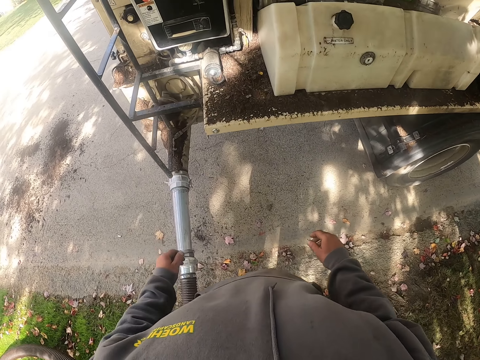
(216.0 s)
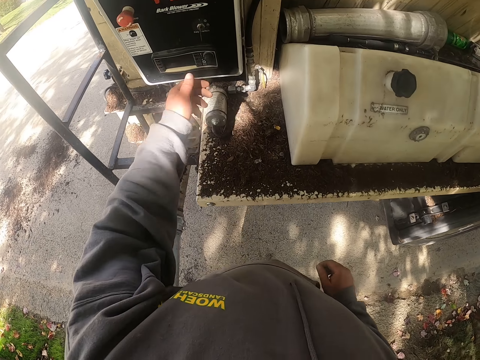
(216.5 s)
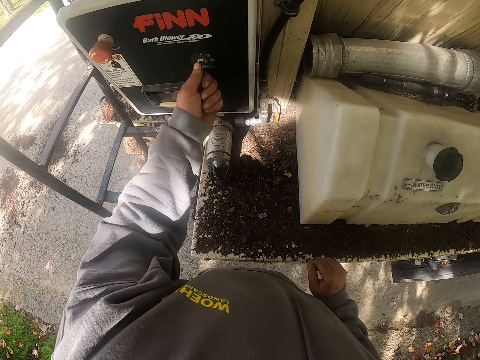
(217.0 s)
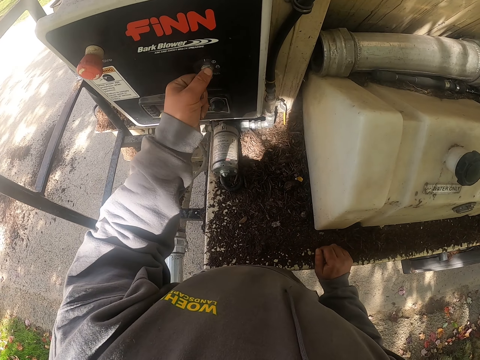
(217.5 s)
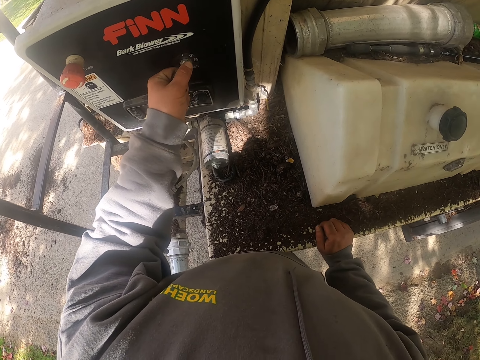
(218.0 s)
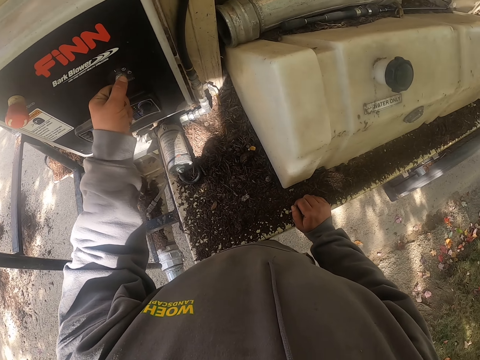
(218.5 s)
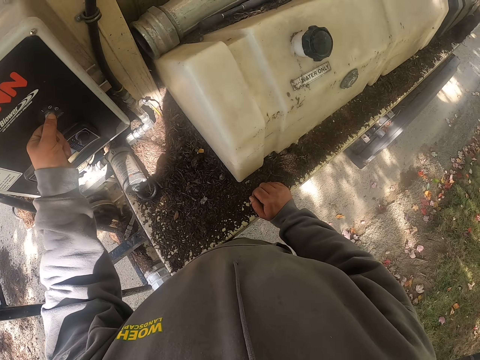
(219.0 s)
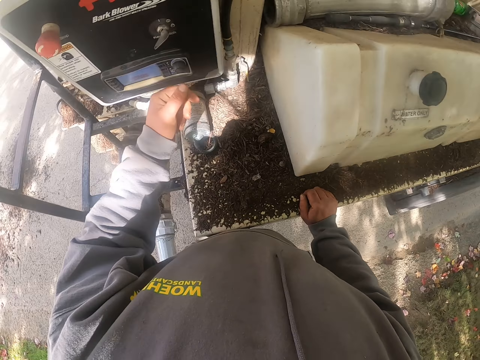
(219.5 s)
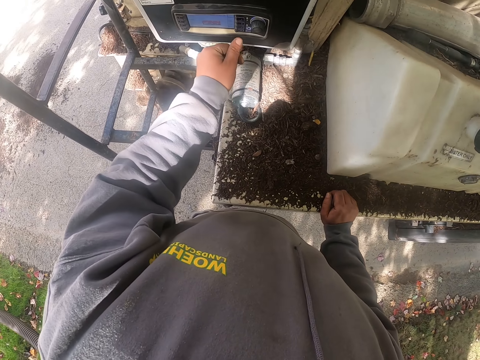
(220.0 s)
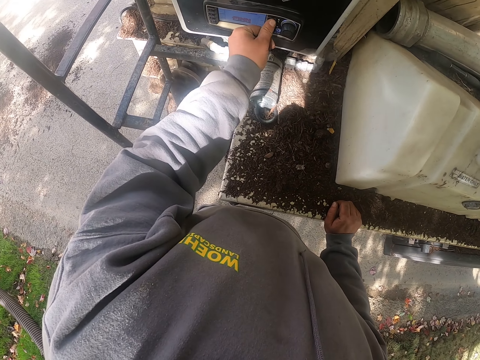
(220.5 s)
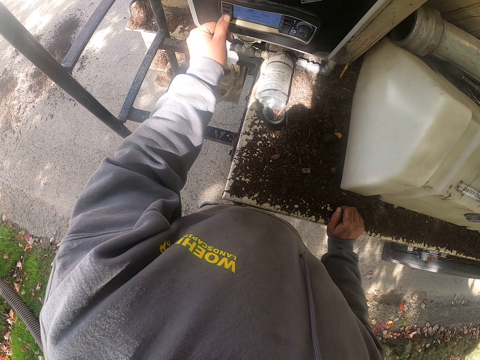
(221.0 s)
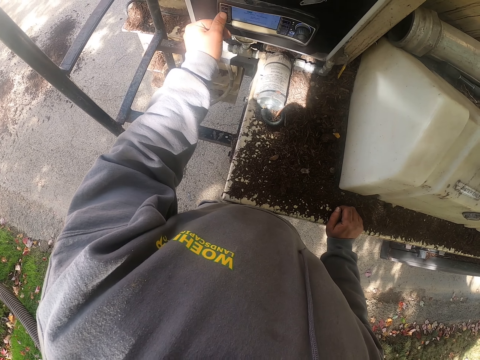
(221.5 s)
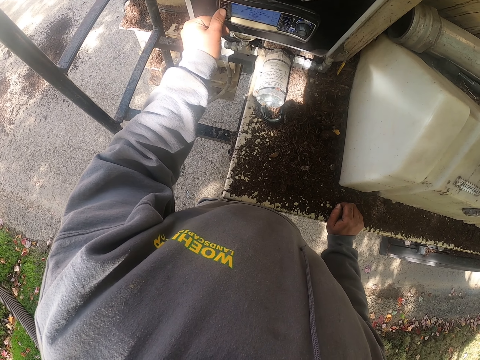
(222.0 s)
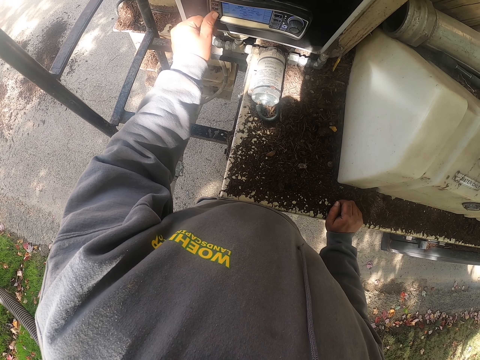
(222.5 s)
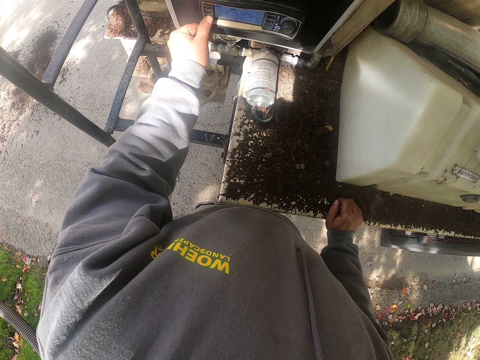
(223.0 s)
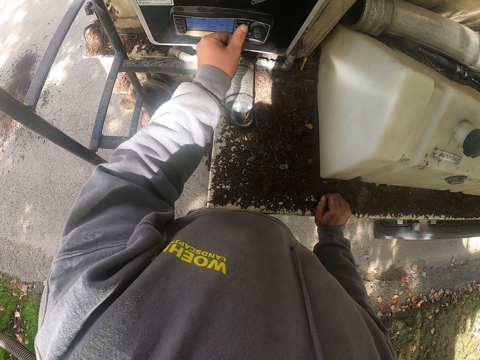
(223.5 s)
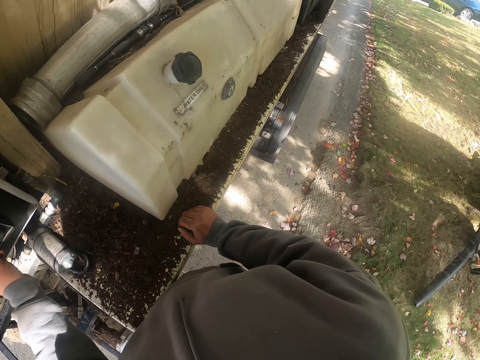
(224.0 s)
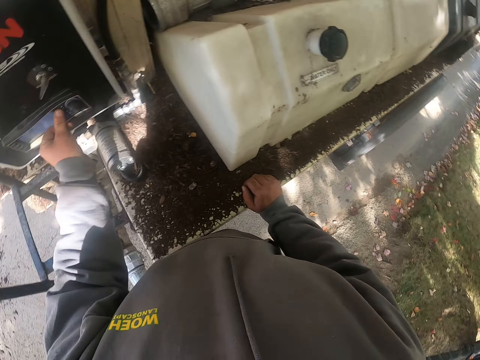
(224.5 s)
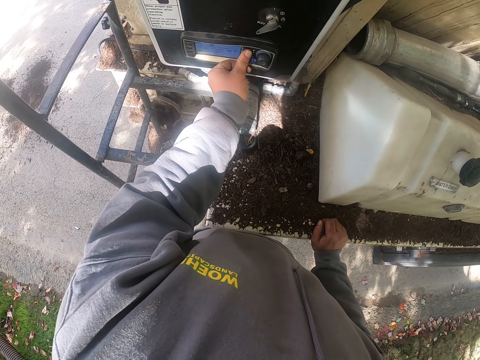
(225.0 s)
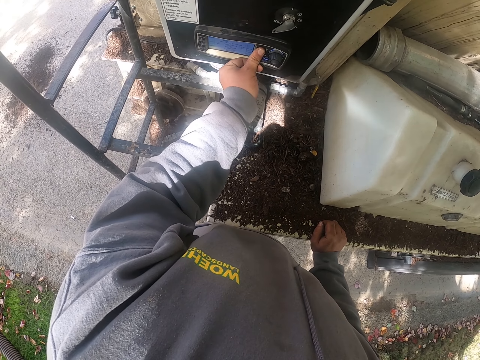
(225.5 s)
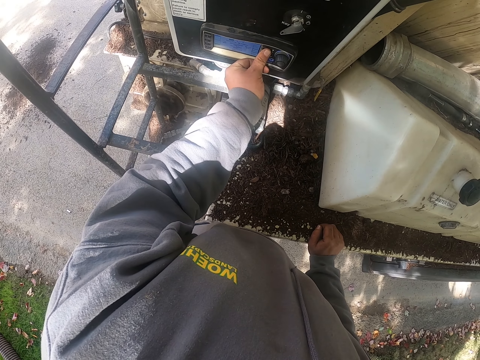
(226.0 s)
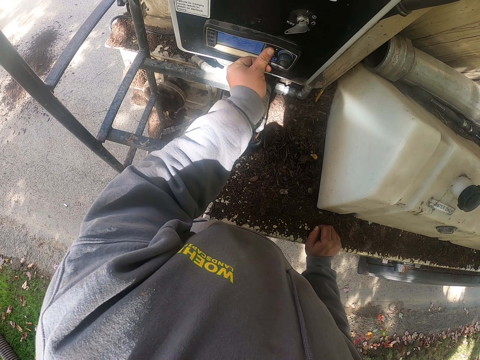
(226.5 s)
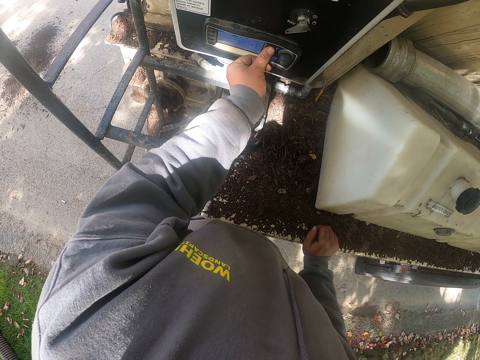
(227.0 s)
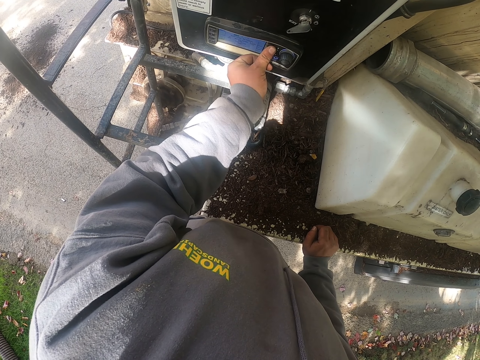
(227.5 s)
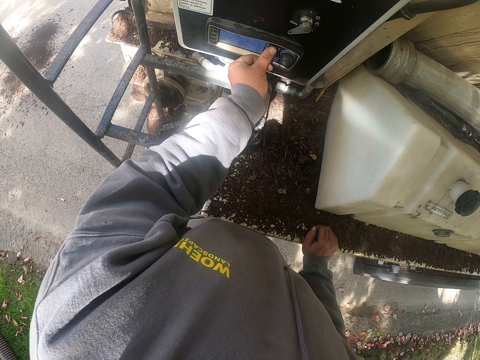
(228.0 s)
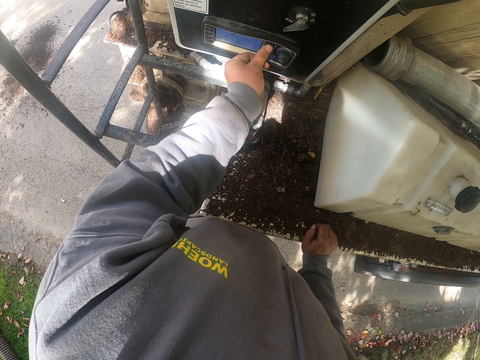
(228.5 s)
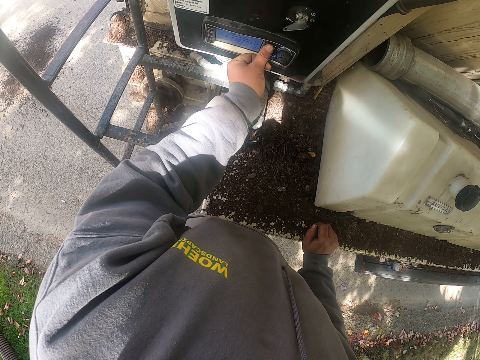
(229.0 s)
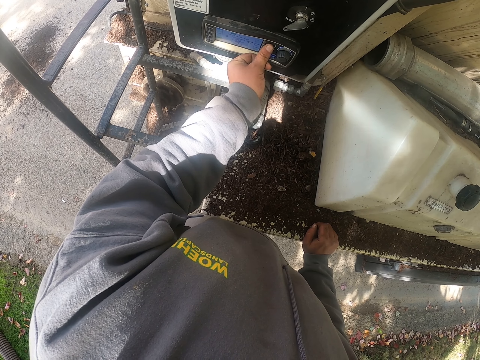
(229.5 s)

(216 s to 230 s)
The camera wearer turns a knob. They turn another knob. They press a button. They look around. They press a button.

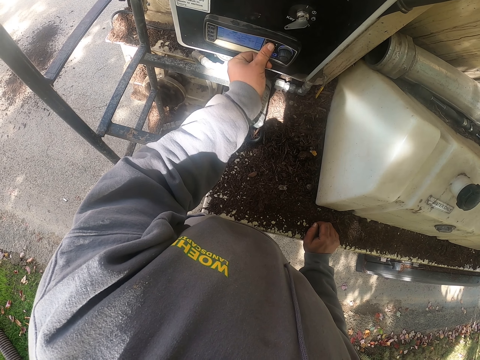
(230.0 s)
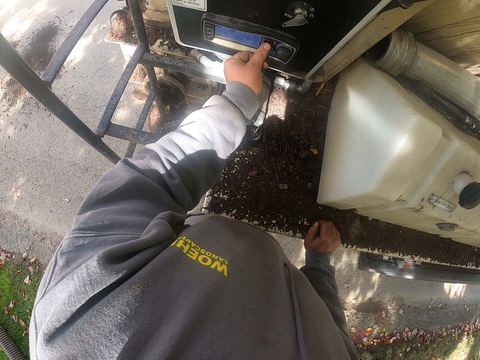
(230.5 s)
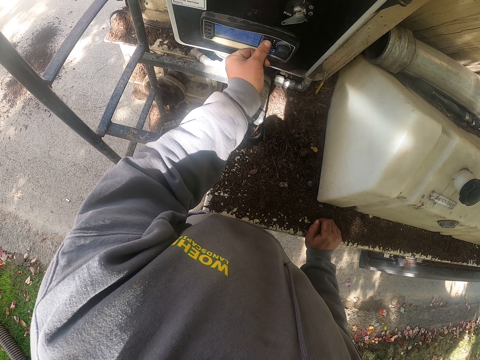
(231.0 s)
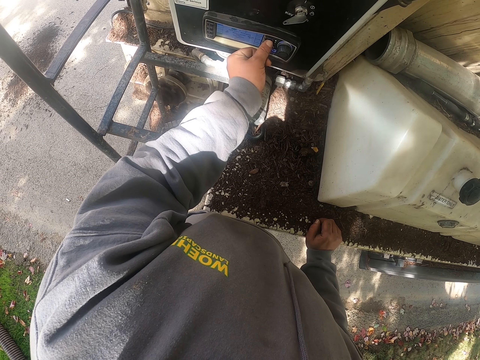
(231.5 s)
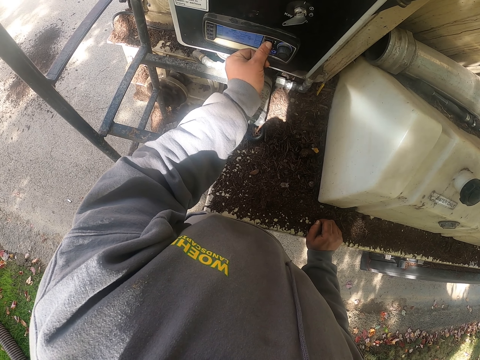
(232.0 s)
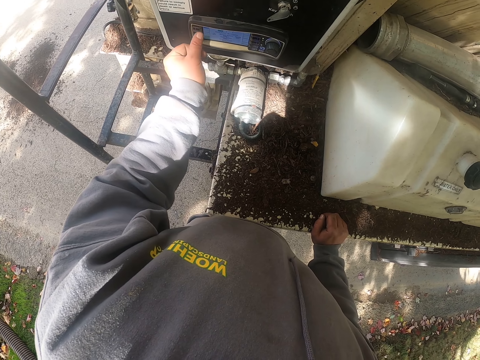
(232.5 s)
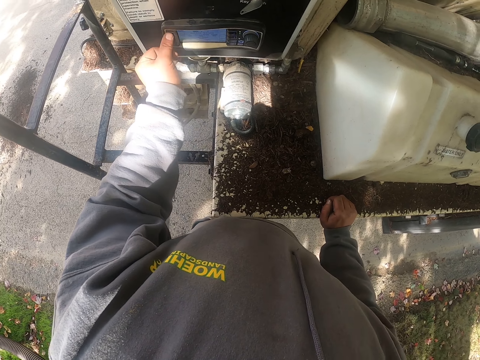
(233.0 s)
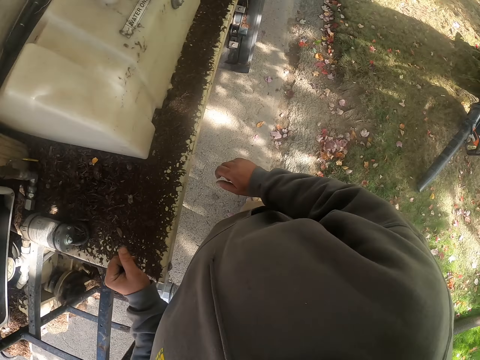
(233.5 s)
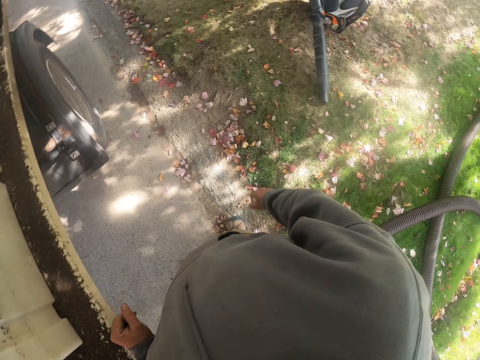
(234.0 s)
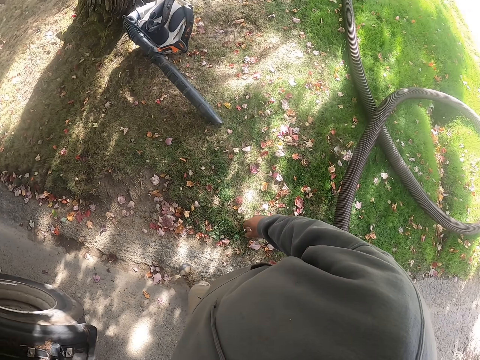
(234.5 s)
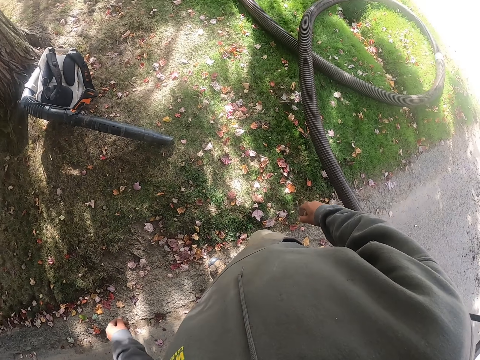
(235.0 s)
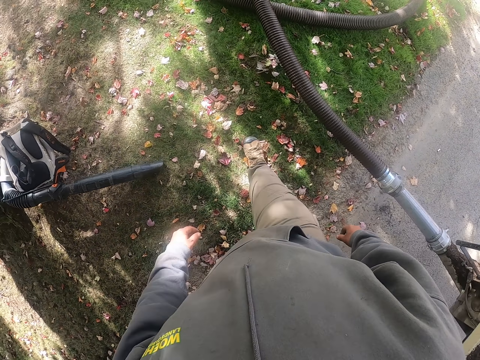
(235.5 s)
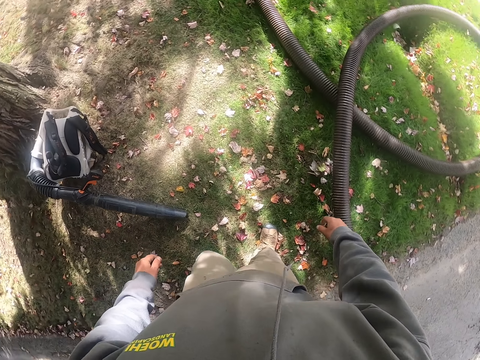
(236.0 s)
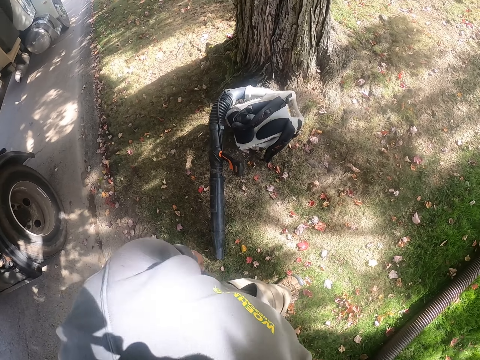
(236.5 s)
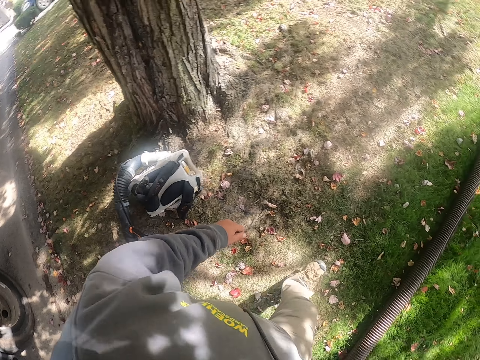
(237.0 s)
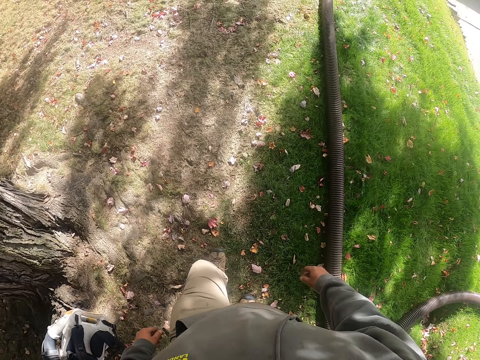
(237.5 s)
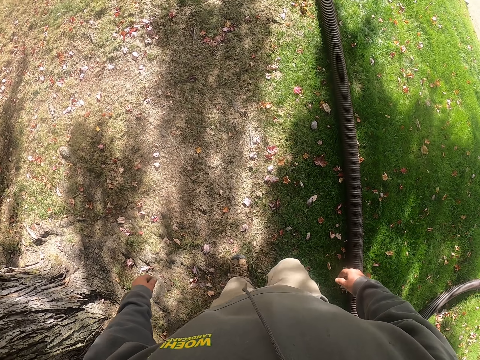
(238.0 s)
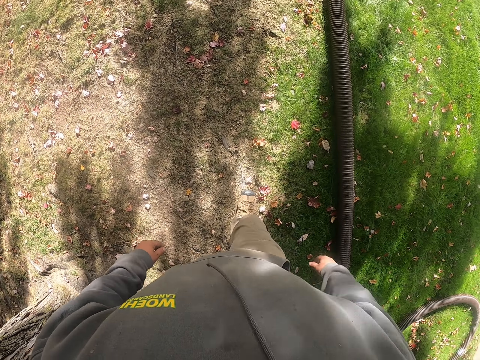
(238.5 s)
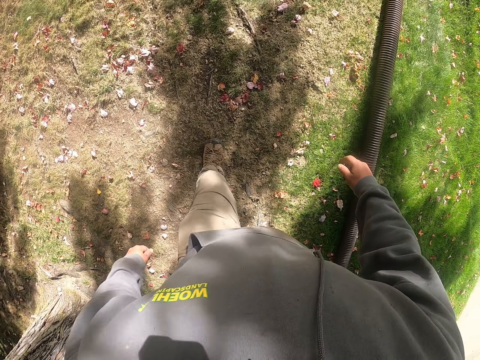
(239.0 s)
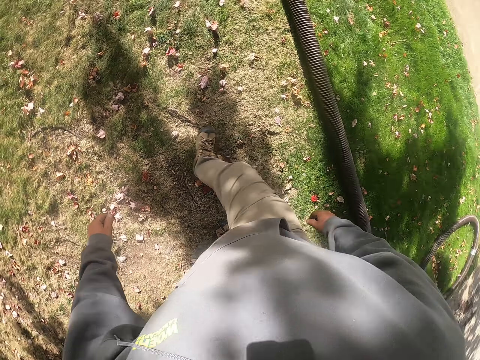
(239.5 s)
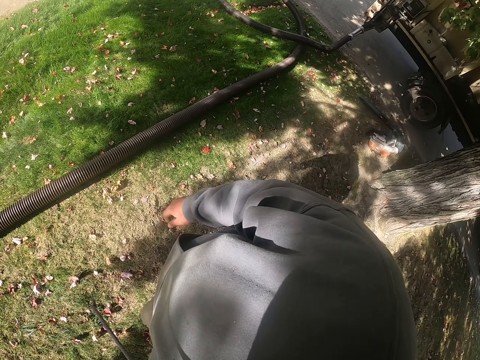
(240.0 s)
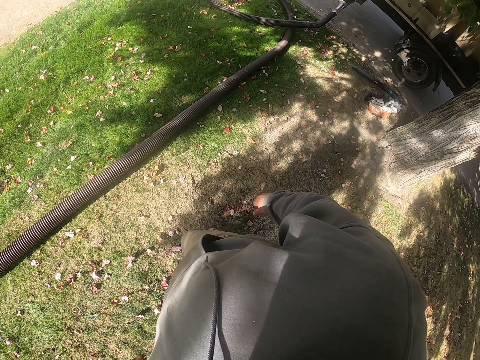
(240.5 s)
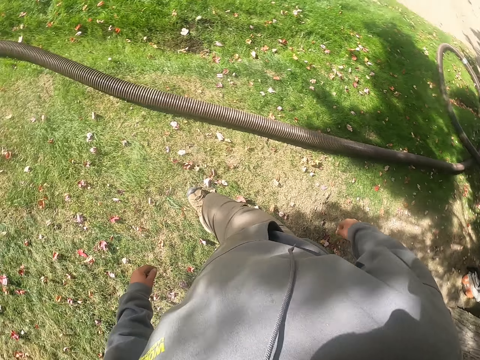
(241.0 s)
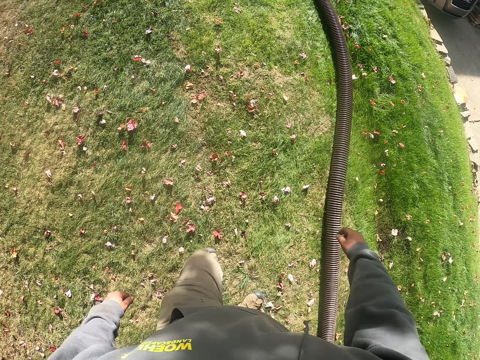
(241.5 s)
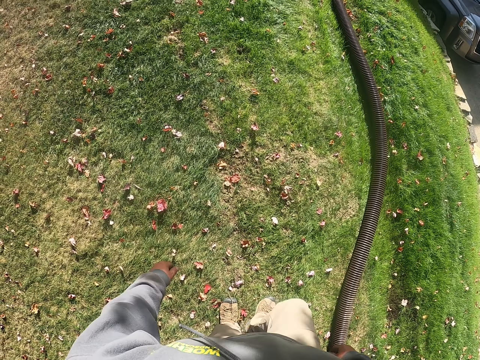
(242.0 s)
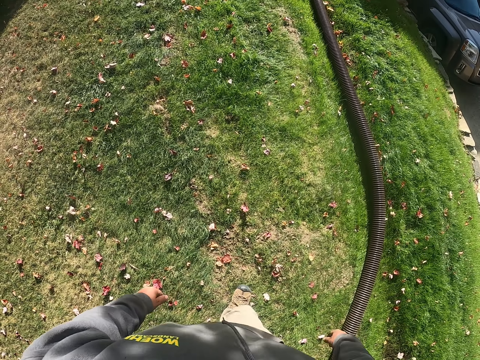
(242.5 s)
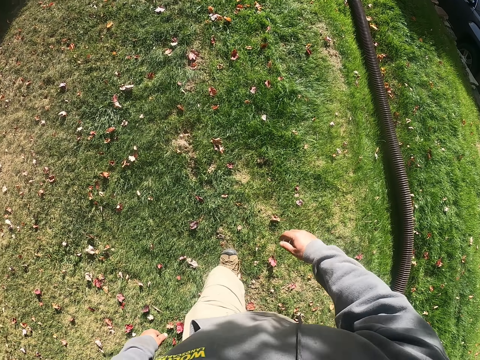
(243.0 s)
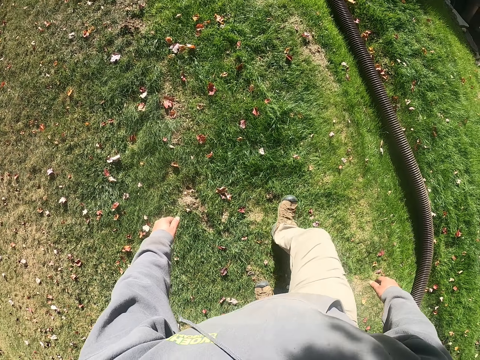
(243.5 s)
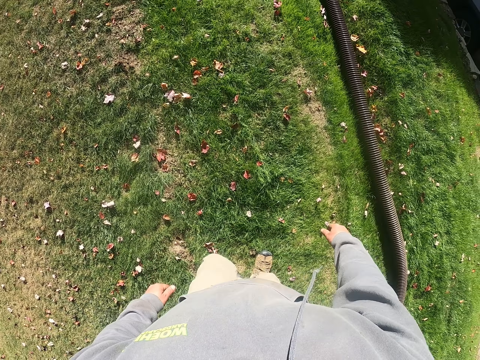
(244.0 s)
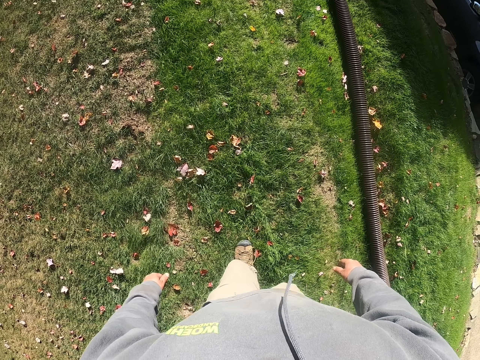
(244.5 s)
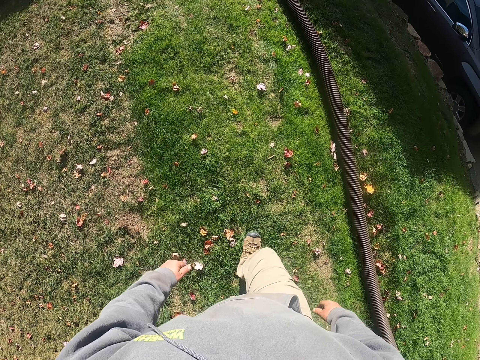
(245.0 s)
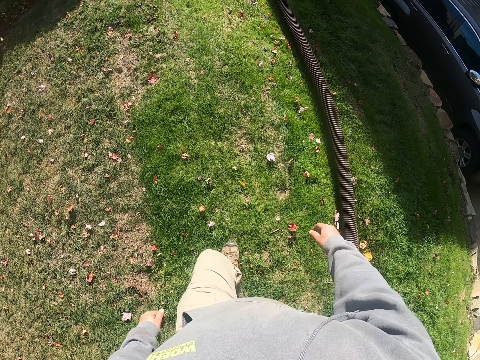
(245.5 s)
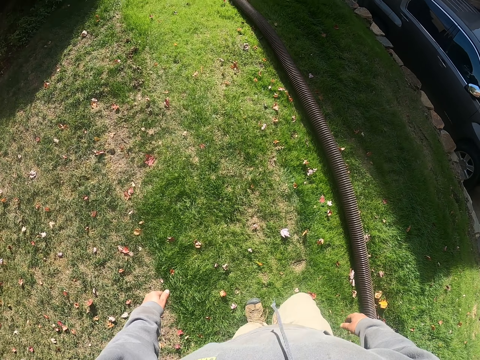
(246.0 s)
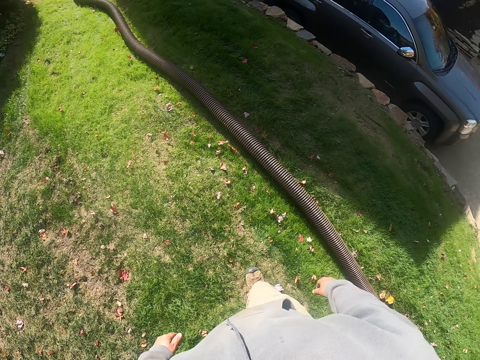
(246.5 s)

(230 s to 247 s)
The camera wearer presses another button. They turn around. They walk on grass.
